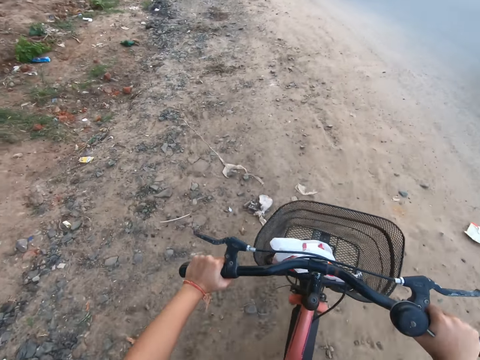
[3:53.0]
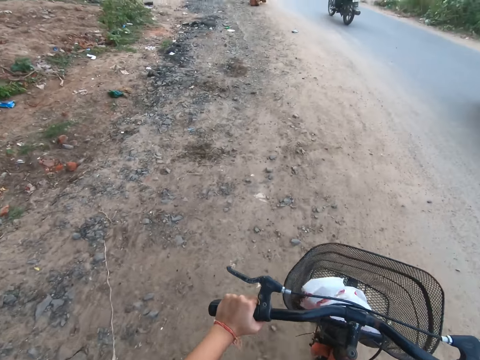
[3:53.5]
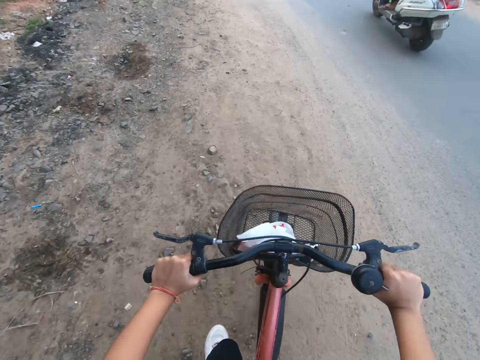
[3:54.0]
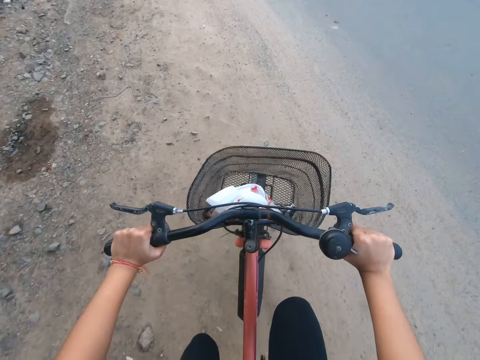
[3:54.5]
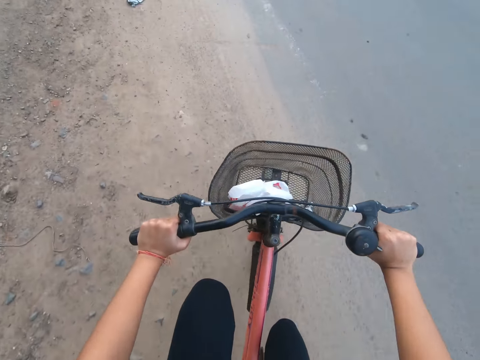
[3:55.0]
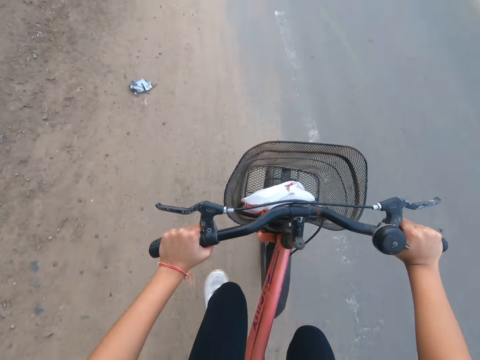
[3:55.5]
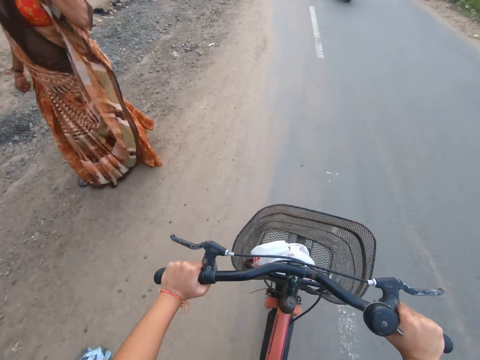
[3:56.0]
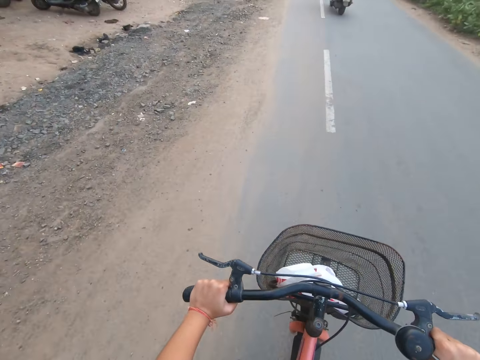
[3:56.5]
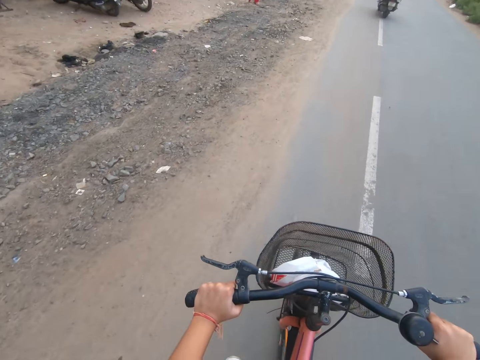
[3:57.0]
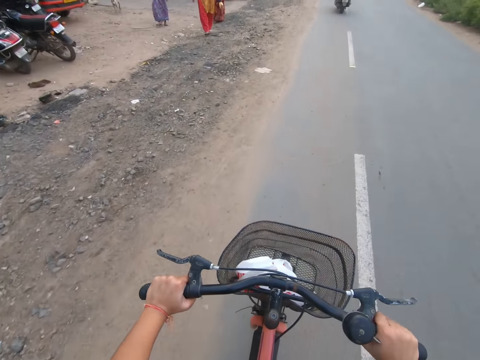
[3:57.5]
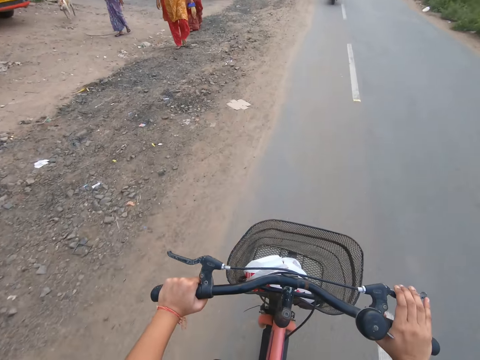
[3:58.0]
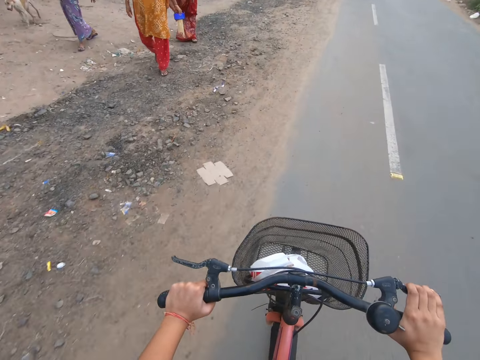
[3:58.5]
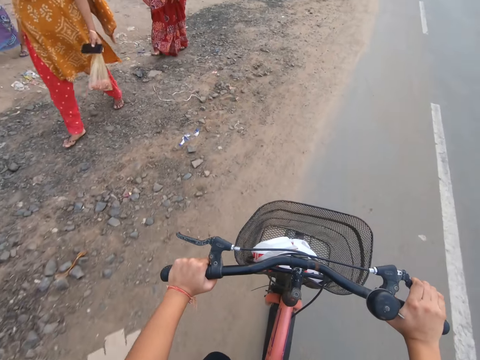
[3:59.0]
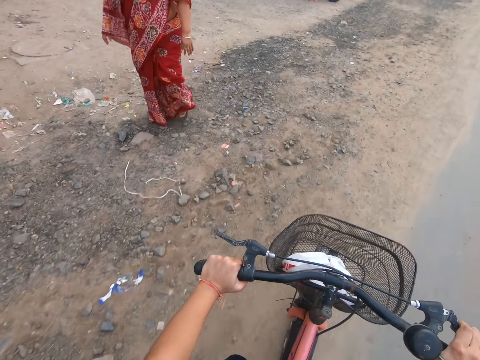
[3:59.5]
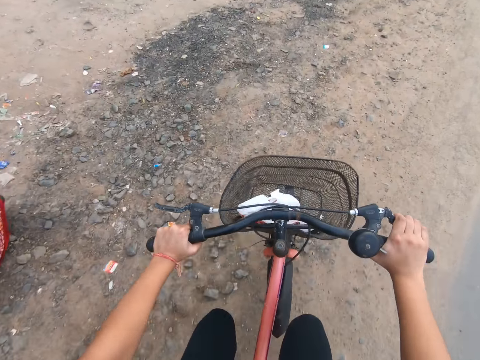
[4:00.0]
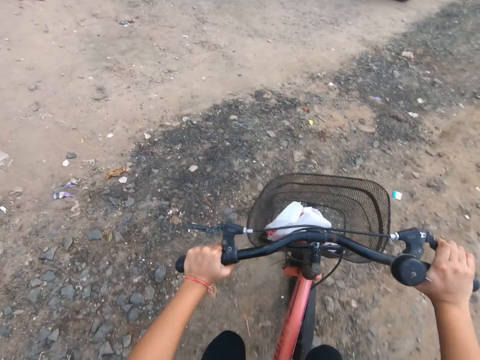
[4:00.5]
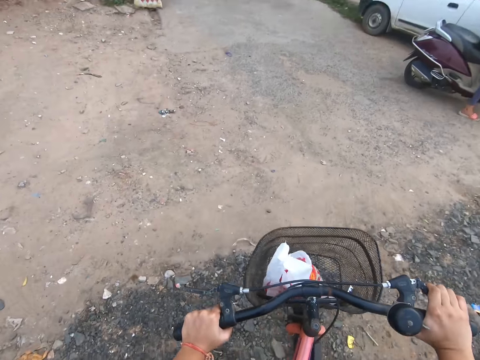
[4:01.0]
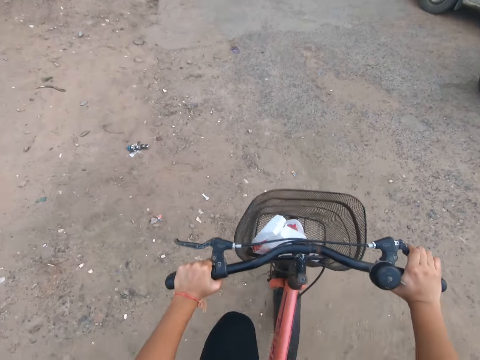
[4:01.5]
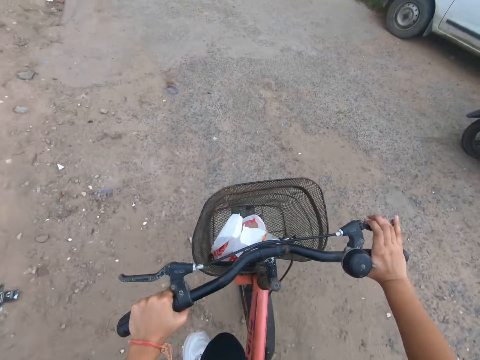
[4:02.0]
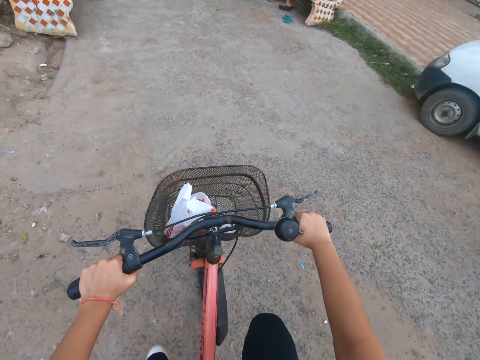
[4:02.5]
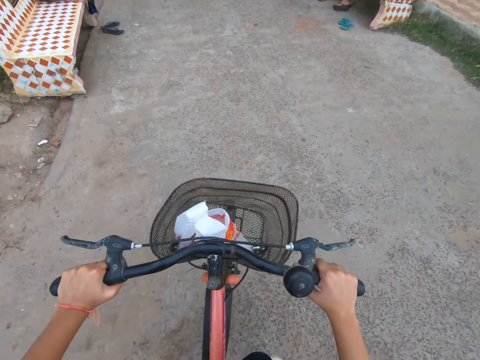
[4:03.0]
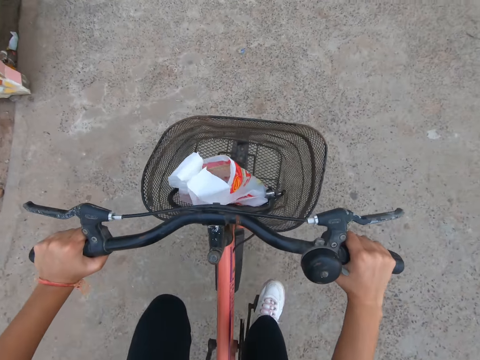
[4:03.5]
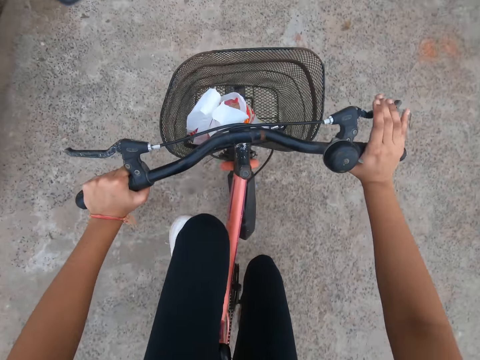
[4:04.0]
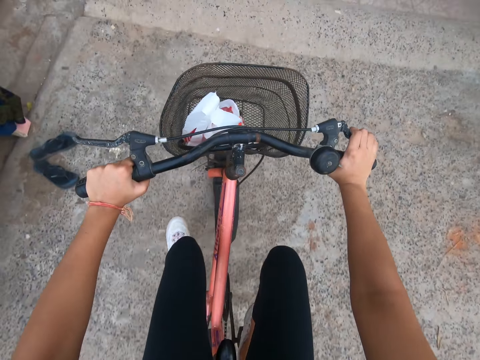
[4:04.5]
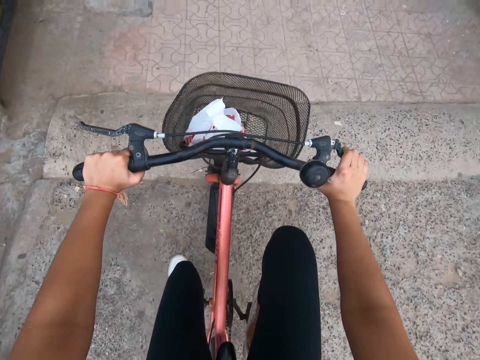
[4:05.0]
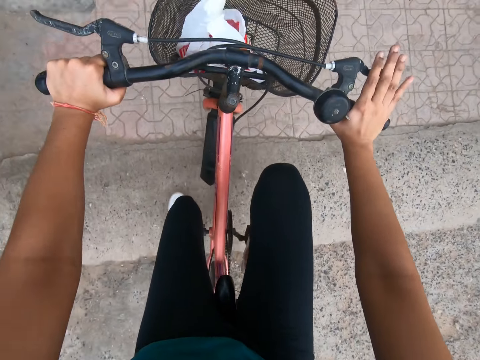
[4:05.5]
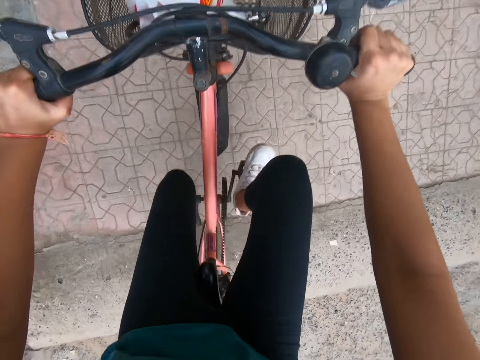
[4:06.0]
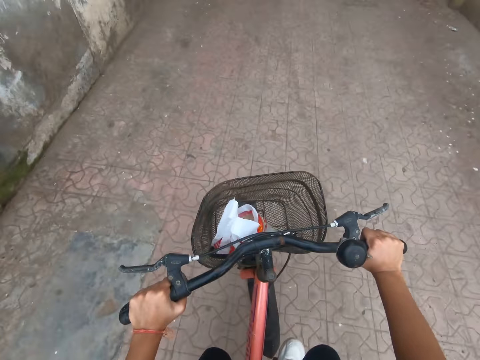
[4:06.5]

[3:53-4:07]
A woman walks past the camera wearer. The camera wearer holds the brake. Another woman walks past the camera wearer. Another woman walks past the camera wearer.

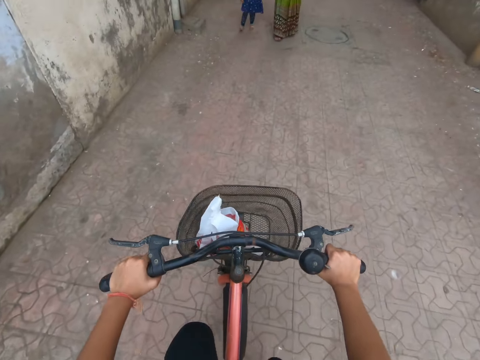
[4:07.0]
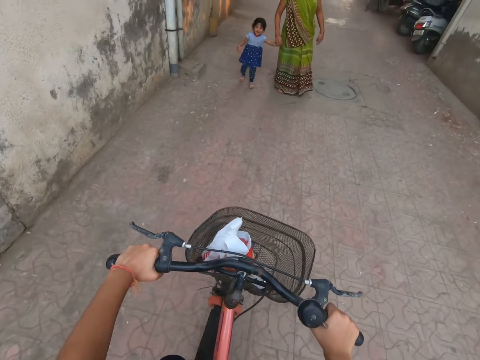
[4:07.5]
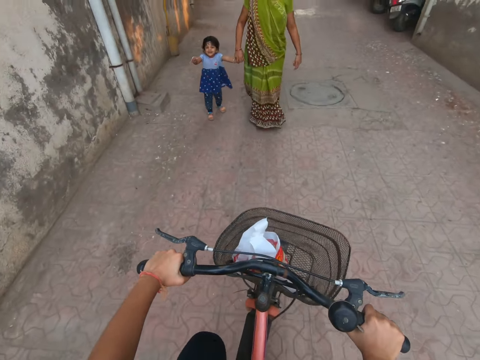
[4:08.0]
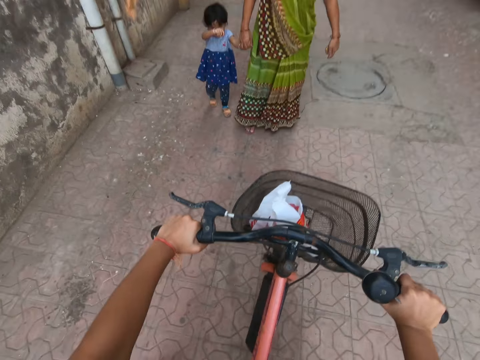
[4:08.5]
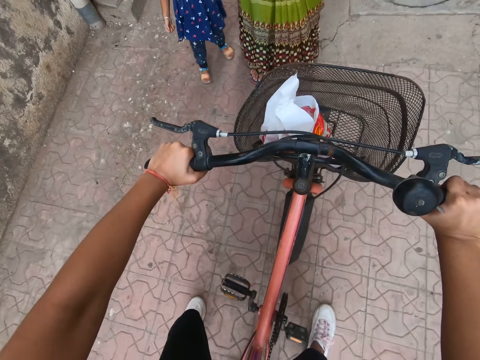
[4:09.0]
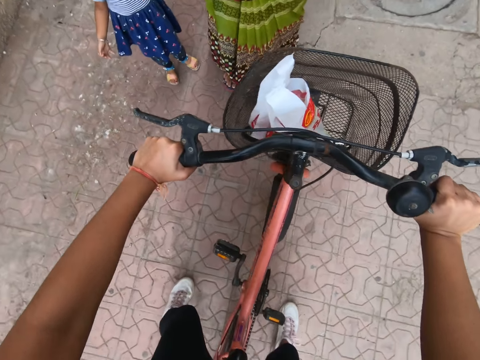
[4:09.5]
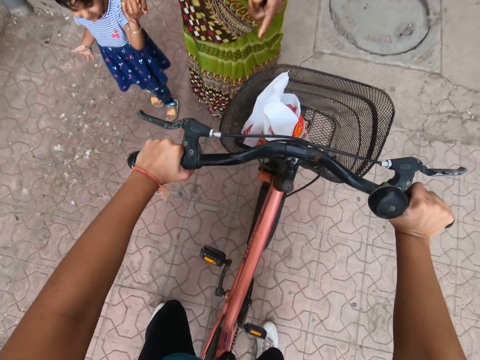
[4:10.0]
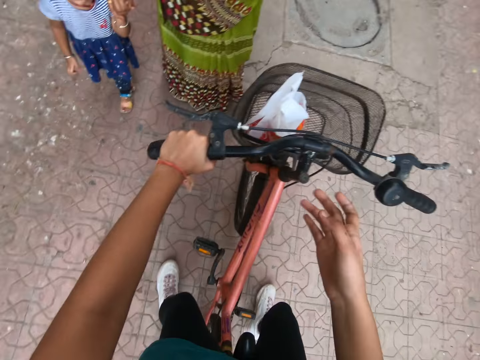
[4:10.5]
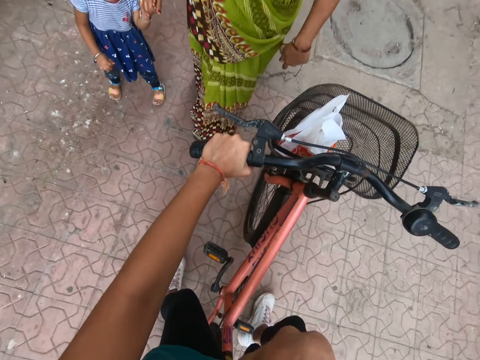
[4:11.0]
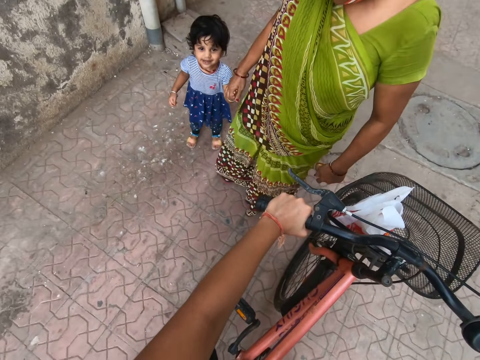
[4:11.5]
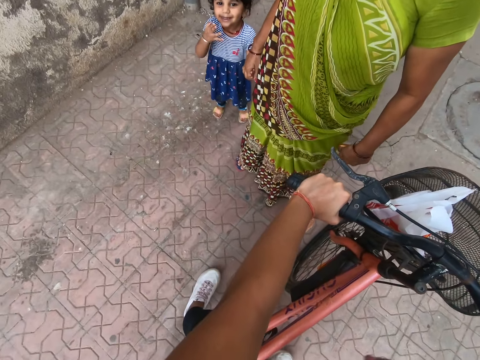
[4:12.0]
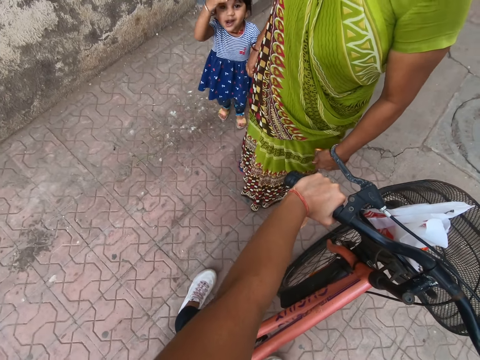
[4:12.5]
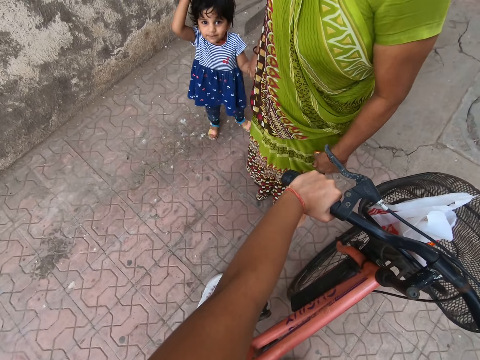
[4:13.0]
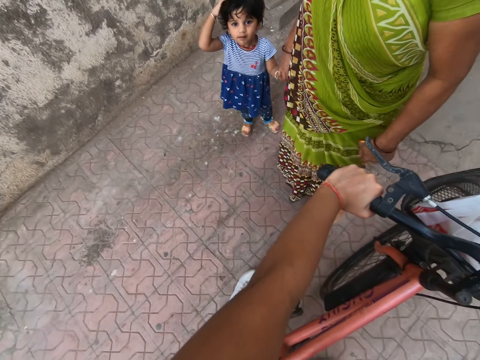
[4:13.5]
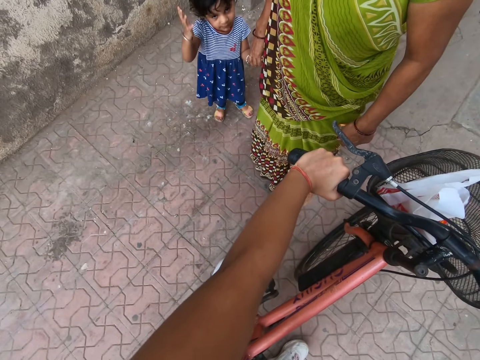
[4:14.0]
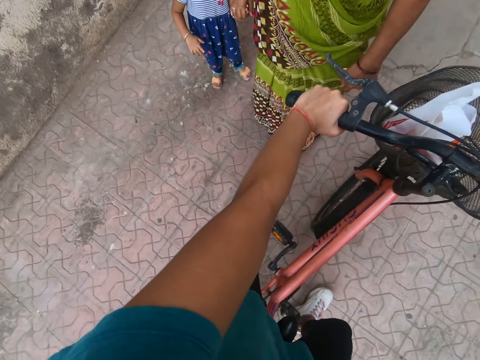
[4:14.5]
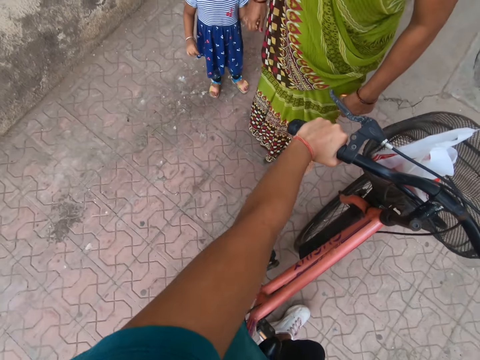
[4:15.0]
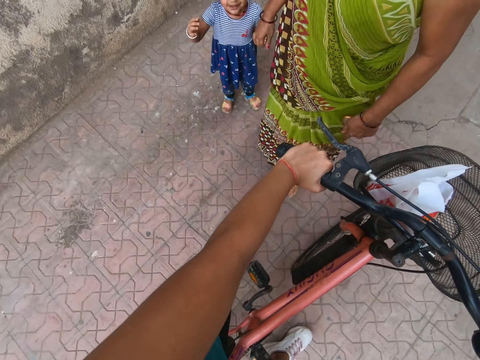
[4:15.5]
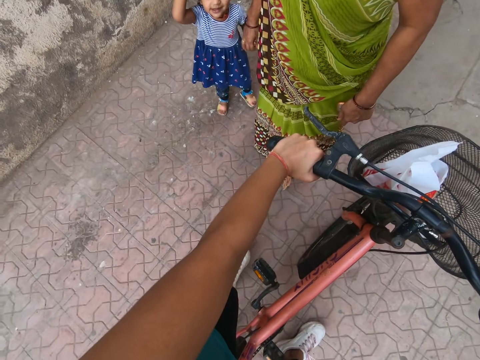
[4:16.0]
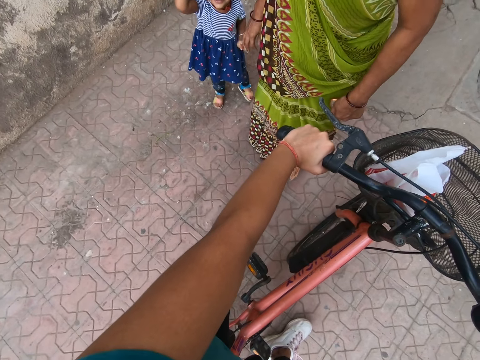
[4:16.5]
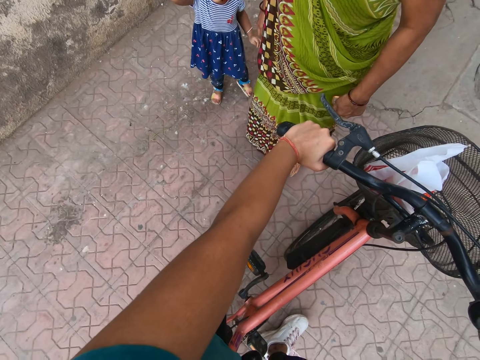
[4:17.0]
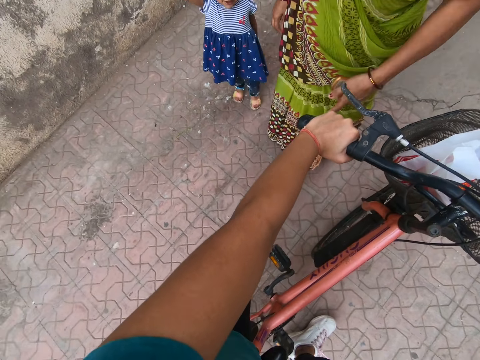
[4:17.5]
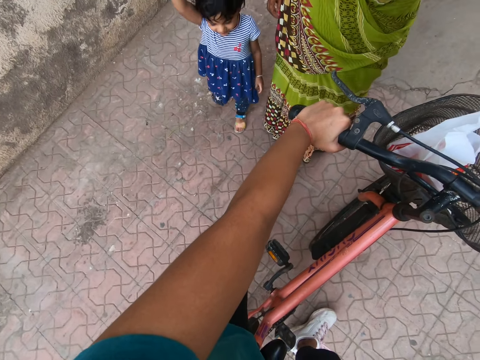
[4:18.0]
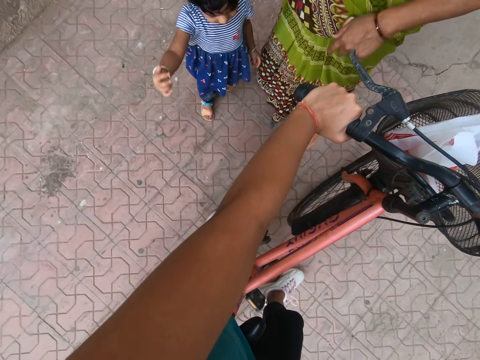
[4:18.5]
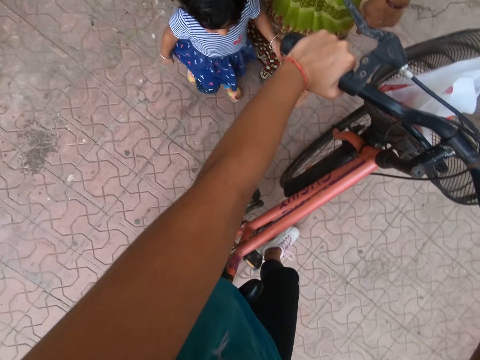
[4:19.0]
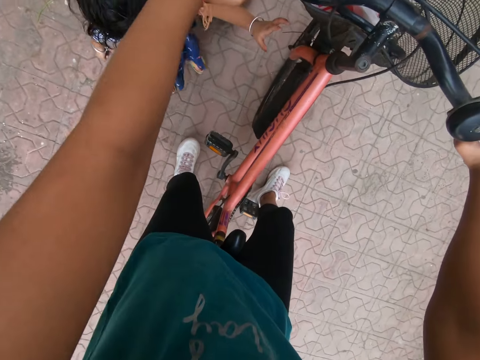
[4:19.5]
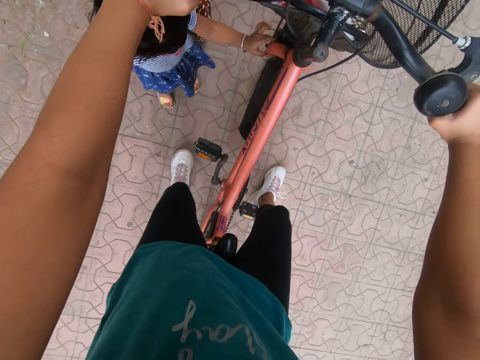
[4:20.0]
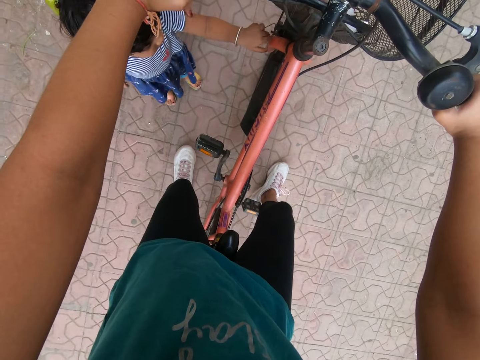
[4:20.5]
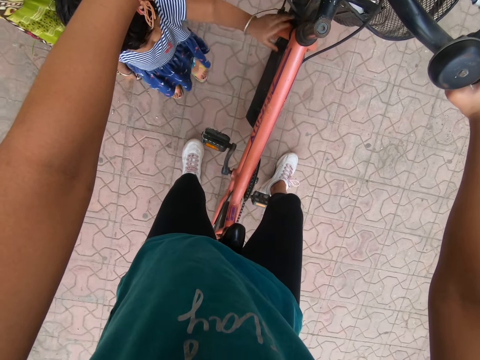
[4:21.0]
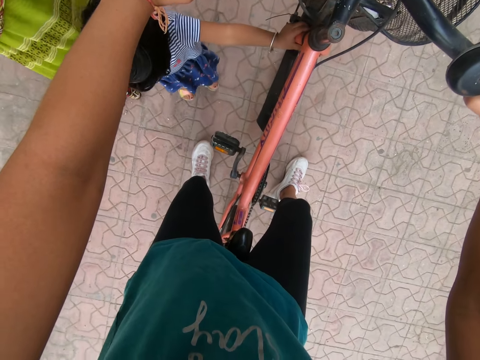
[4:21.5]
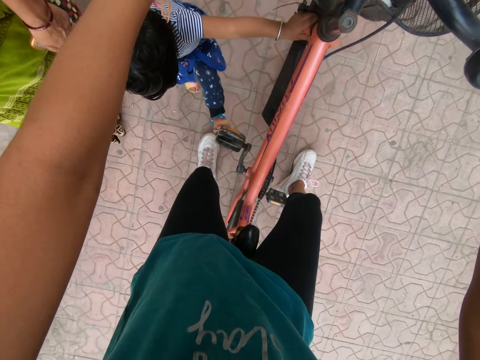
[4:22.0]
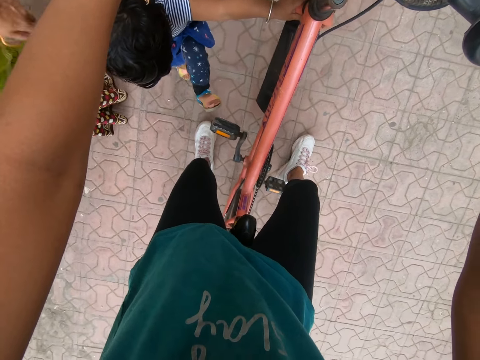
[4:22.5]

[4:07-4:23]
The camera wearer stops by a woman and a girl. The woman interacts with the girl and the camera wearer. The camera wearer touches her mouth with her right hand. The woman converses with the camera wearer. The girl places her left hand on the bicycle.
